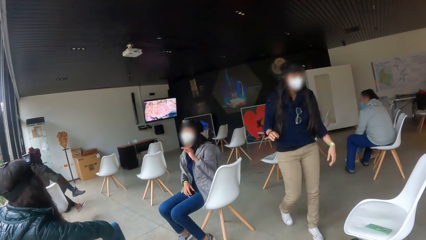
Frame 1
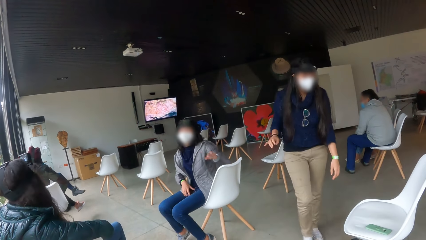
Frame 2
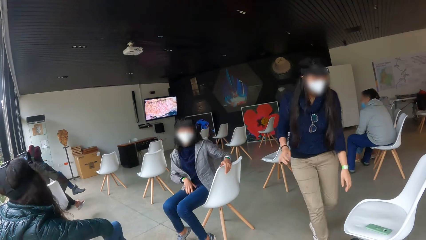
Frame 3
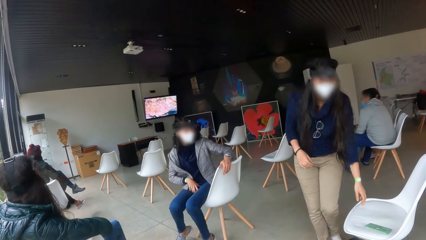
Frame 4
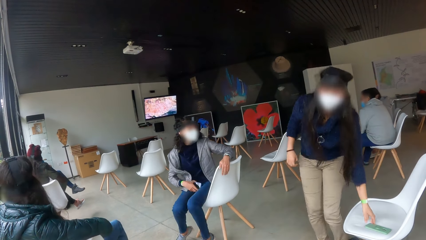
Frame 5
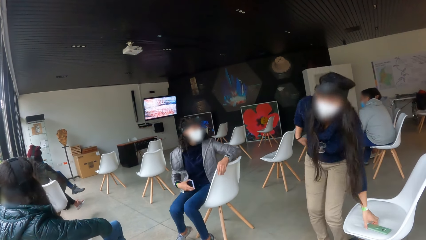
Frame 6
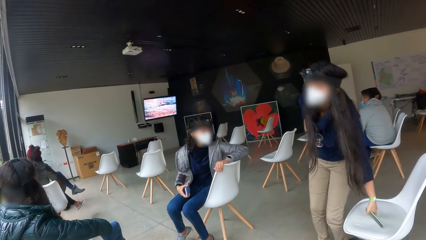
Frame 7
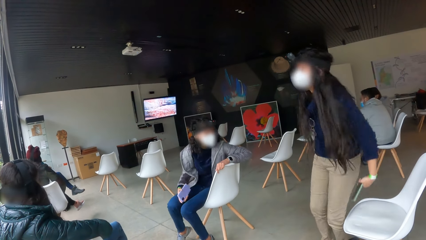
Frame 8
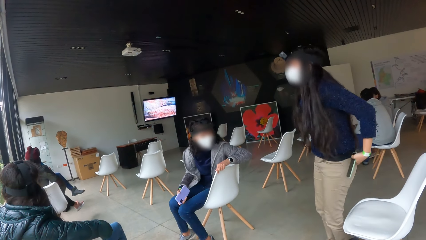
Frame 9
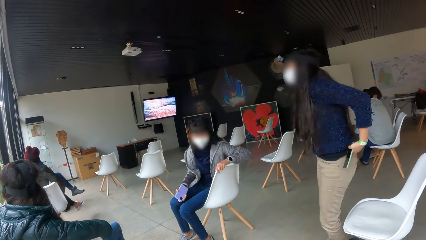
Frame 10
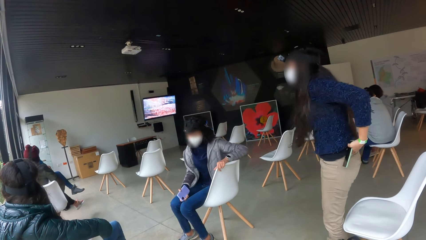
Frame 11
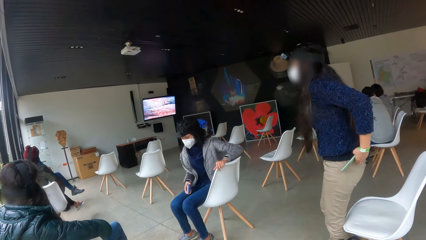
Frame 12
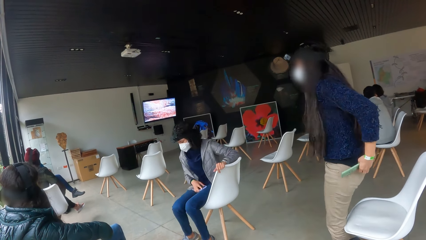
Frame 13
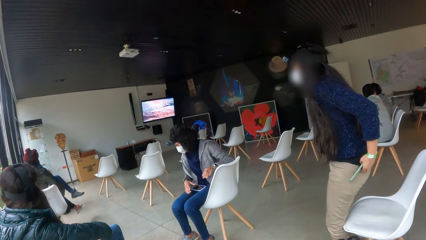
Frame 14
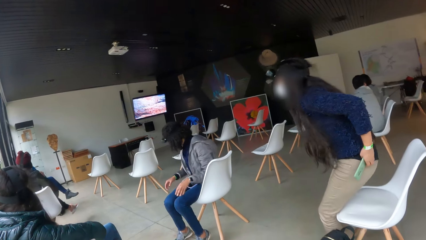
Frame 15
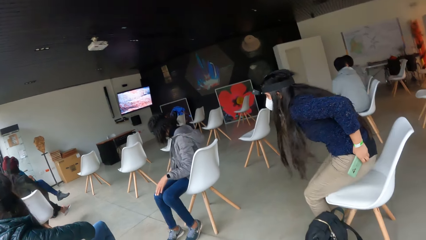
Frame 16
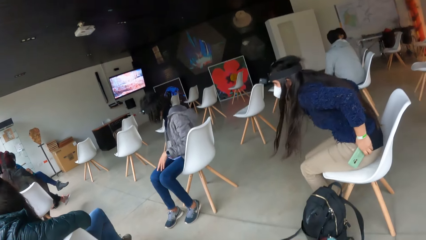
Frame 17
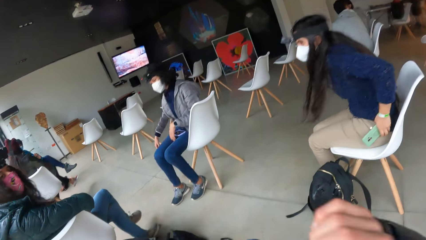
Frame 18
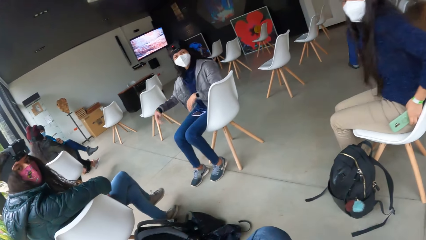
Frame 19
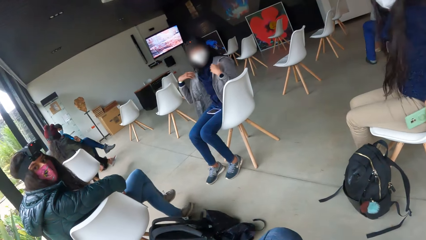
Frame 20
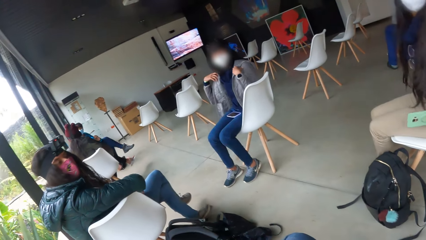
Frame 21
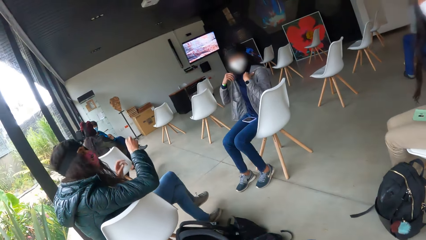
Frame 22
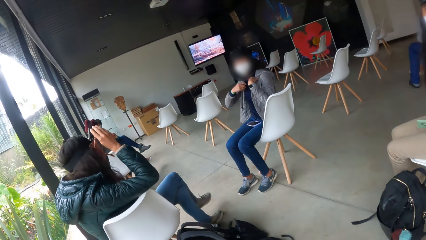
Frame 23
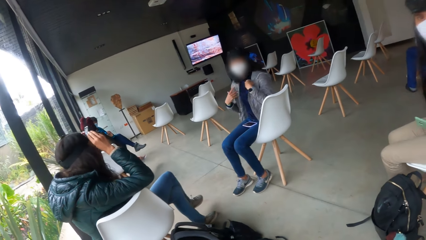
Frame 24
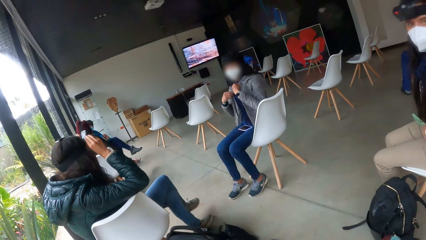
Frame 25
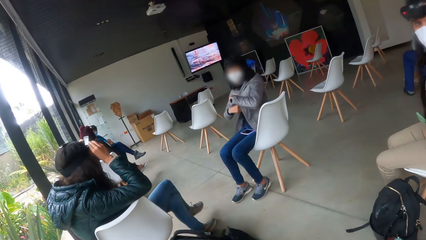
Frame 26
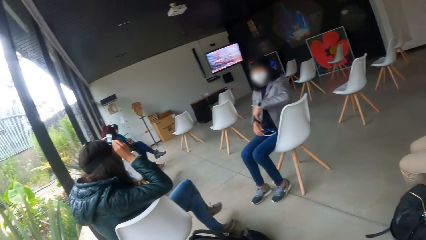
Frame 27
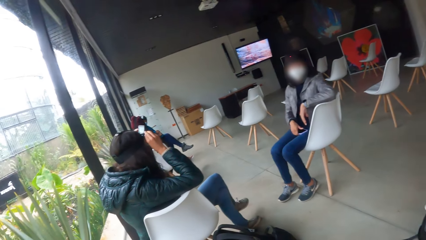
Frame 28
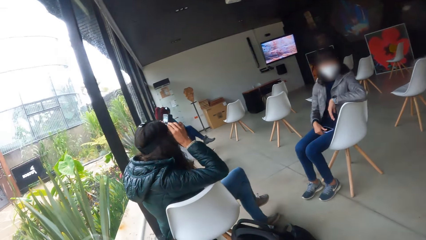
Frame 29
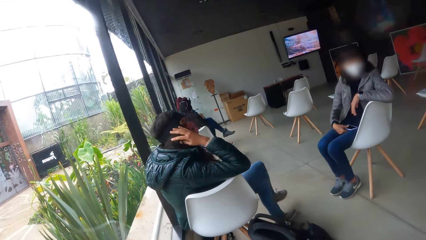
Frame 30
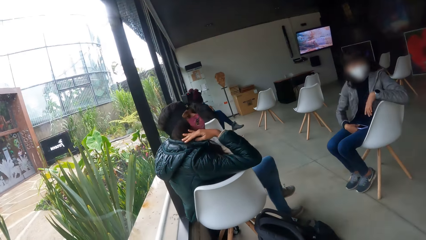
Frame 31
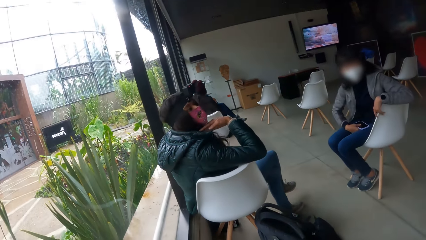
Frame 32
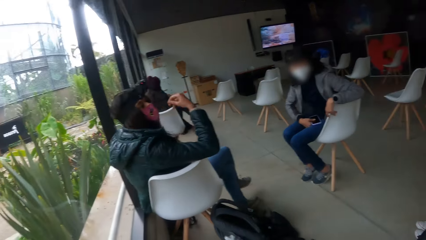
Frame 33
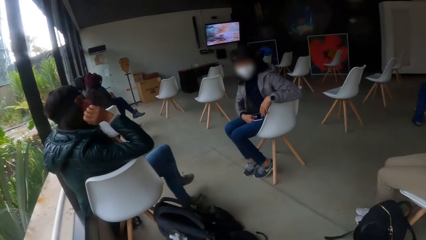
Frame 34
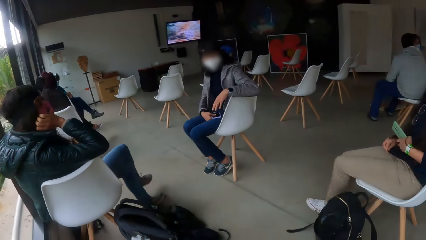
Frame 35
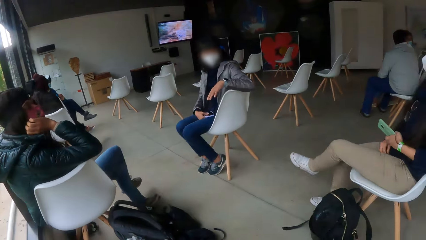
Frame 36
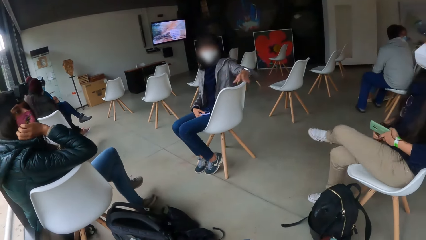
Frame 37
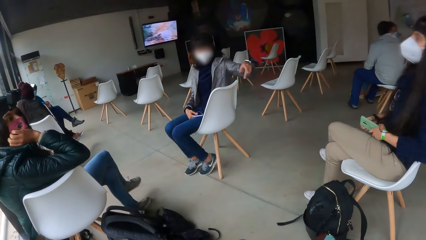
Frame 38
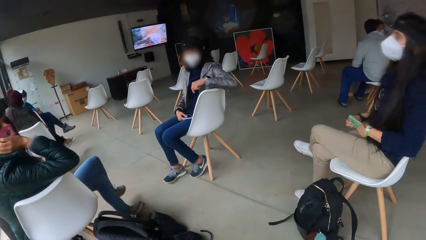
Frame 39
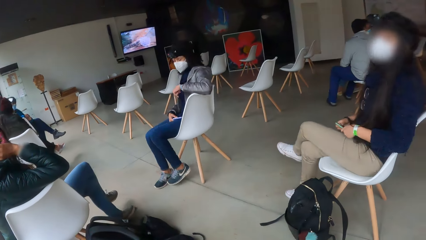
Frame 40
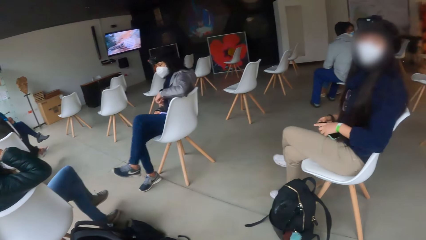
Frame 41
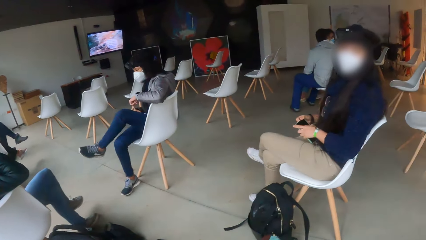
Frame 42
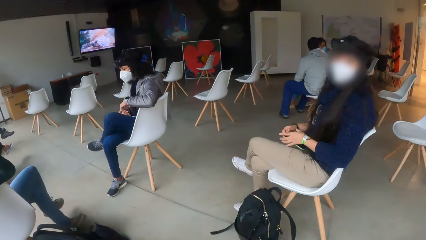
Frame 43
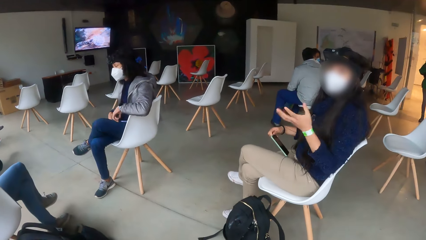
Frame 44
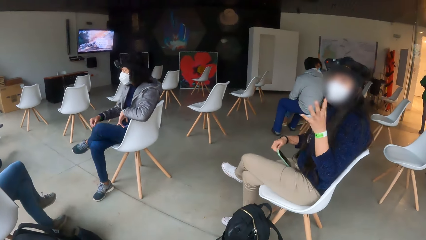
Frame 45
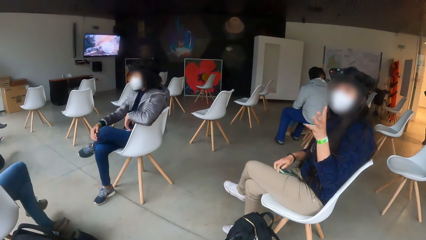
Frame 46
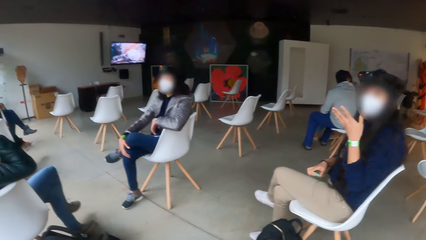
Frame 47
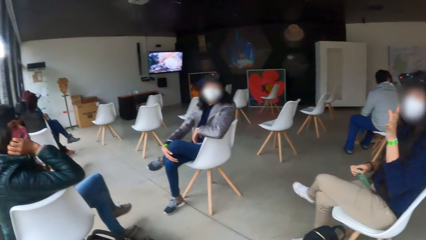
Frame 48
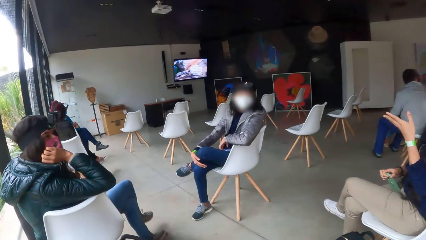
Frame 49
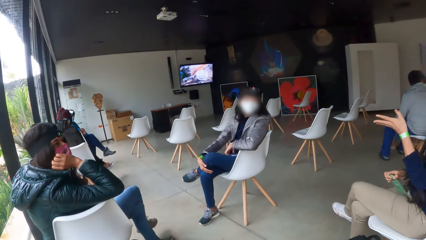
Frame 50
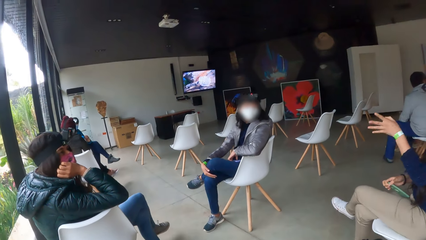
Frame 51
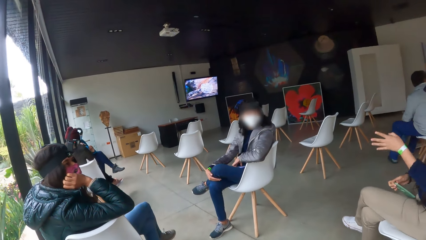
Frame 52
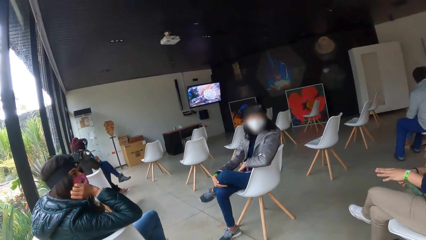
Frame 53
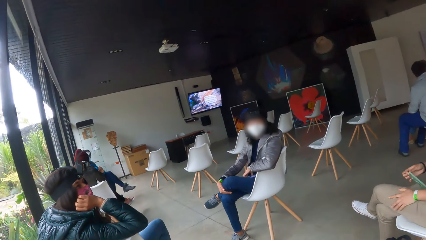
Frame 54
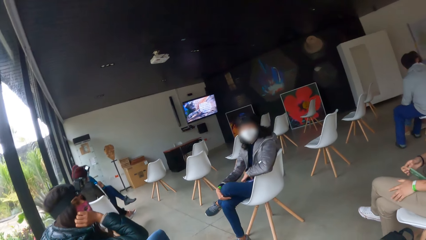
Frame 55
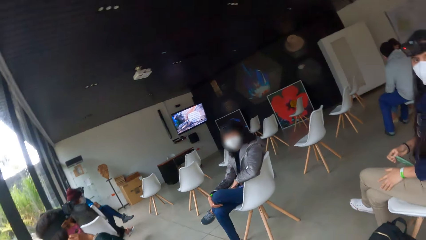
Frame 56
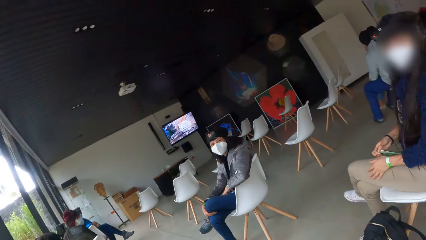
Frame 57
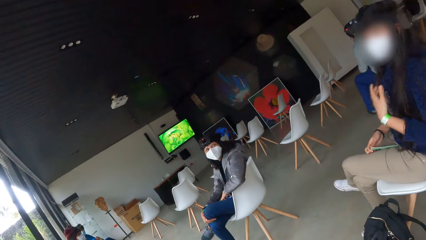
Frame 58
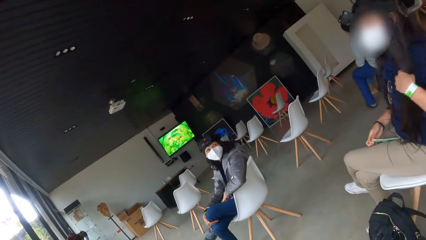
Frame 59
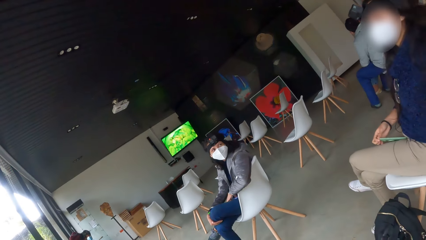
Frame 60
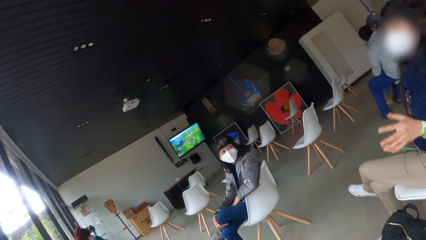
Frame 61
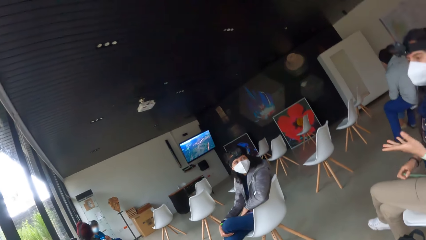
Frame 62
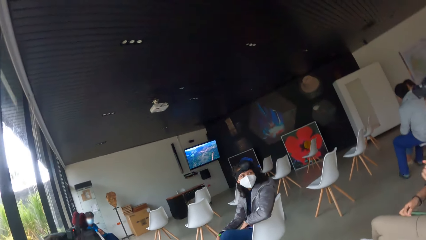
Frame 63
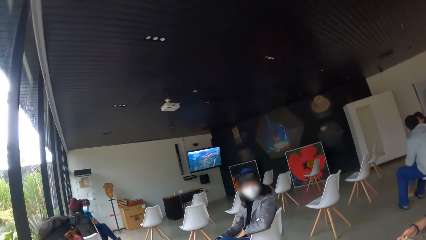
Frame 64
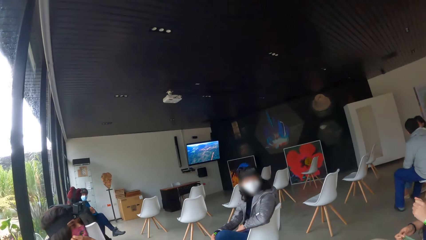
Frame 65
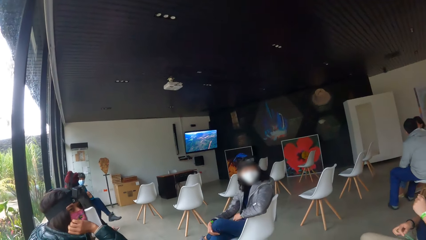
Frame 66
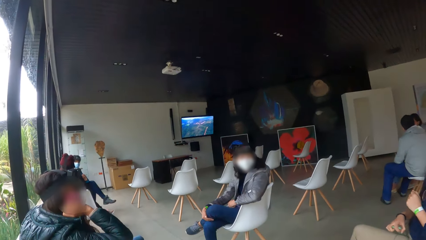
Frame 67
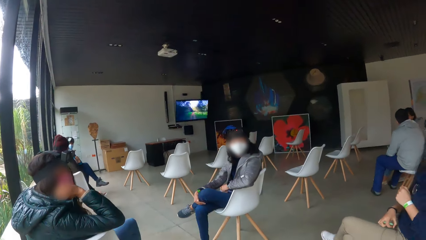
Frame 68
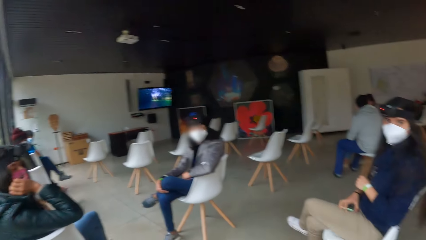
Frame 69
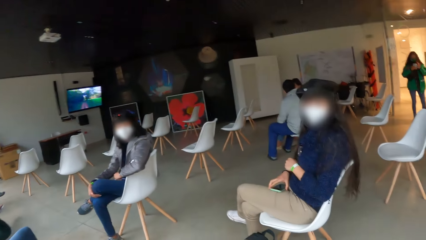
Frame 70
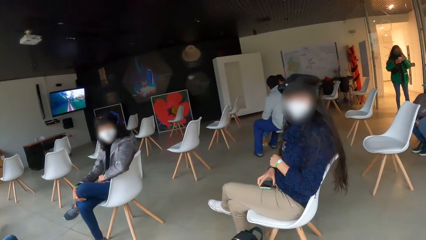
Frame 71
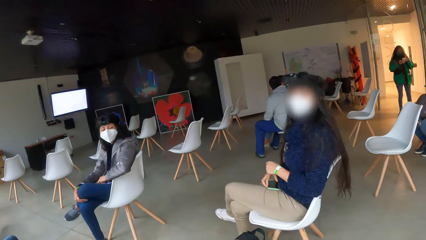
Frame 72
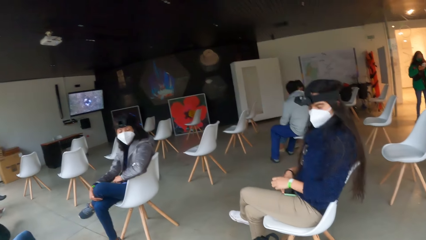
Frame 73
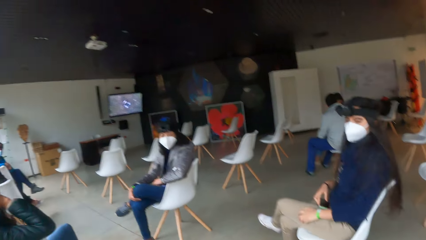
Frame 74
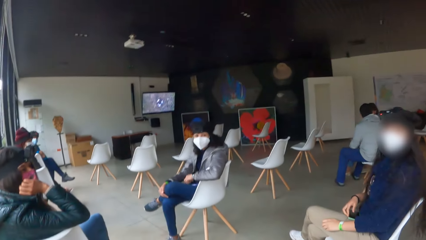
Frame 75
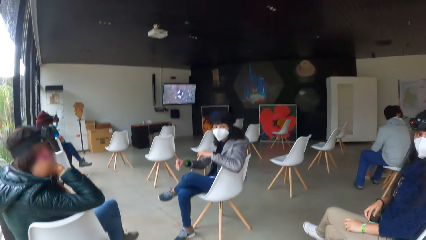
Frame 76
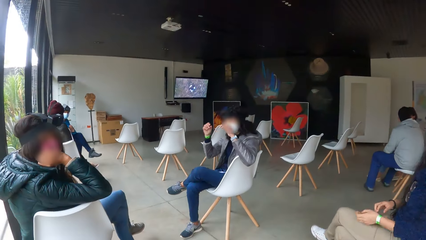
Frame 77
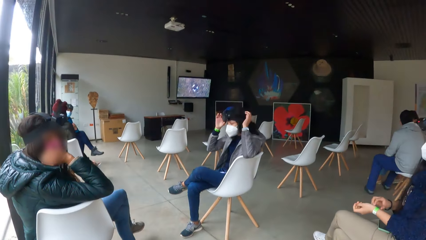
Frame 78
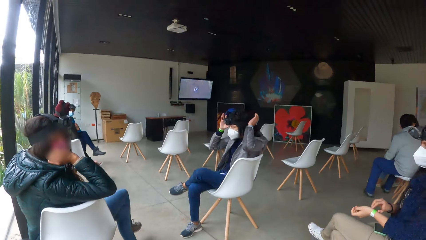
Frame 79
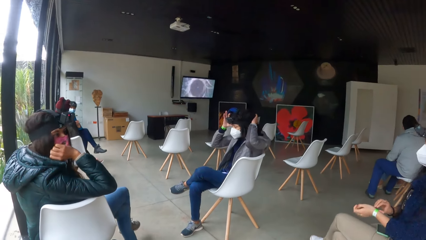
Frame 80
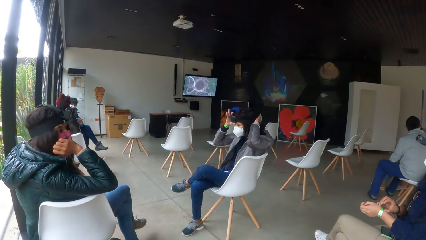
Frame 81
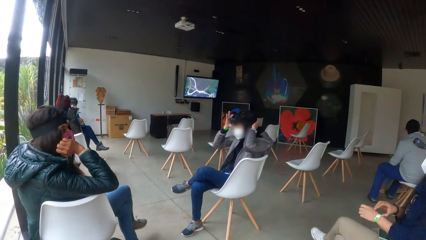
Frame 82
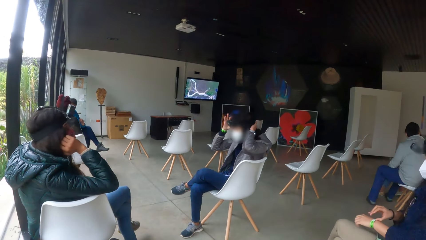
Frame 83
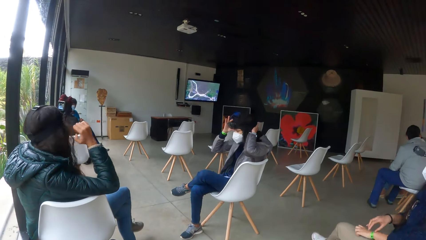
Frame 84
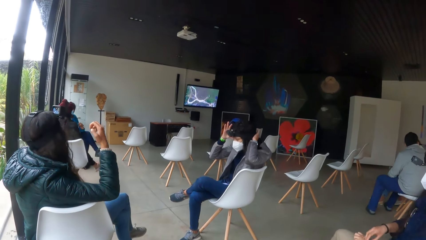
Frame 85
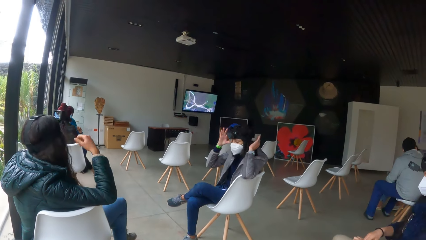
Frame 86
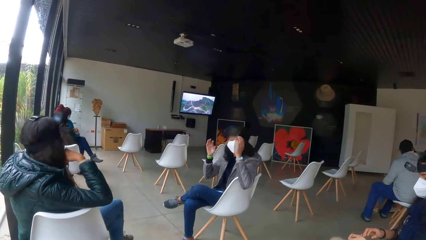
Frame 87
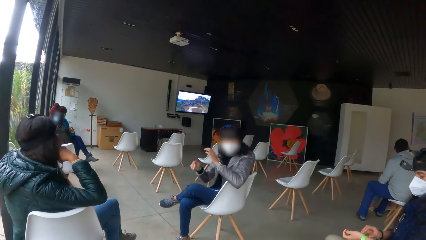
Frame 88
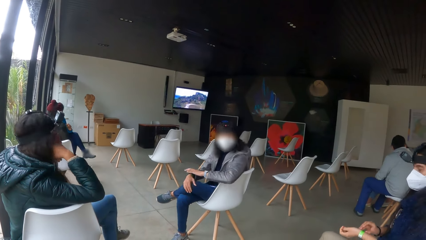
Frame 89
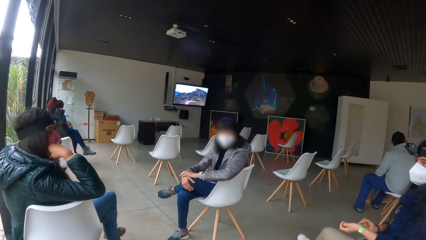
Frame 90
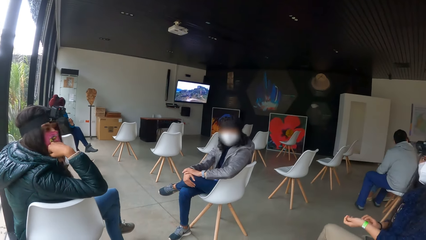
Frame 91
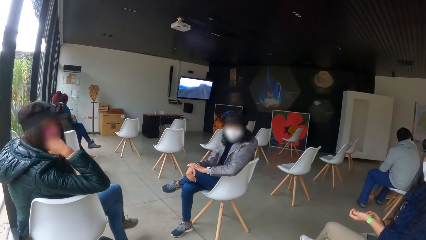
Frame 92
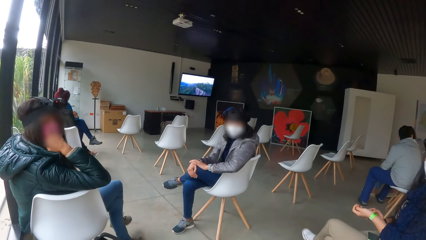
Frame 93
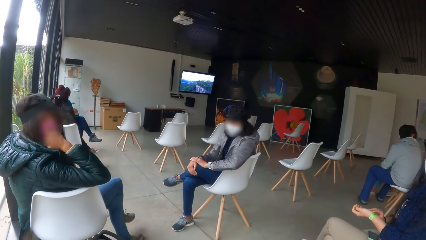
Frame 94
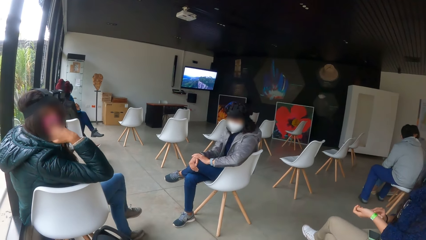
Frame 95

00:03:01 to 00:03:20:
A woman picks up a mobile phone from her lap with her right hand. Another woman picks up the mobile phone from the chair with her left hand. The other woman adjusts her shirt with her hands. The first woman drops the mobile phone on her lap. The camera wearer interacts with a third woman, the first woman and the second woman. The first woman adjusts her sweatshirt with her hands. The third woman adjusts a head strap camera on her head with her hands. The first woman adjusts the head strap camera on her head with her hands.
